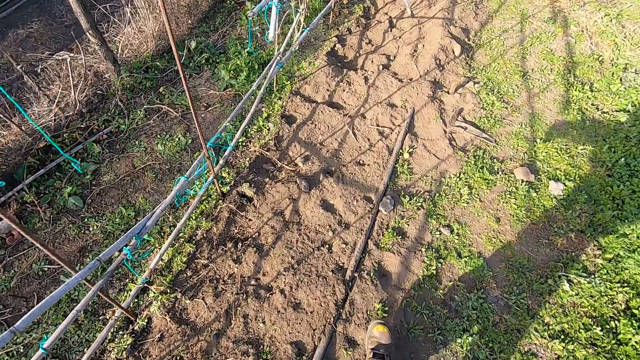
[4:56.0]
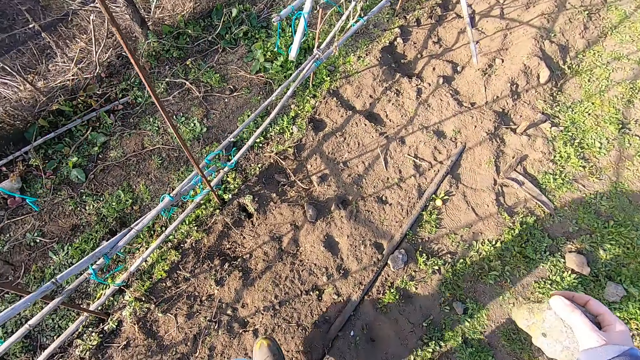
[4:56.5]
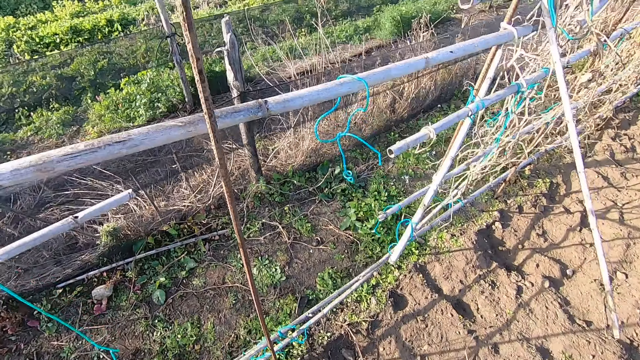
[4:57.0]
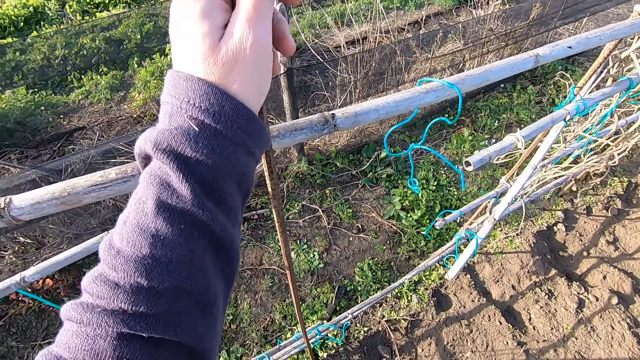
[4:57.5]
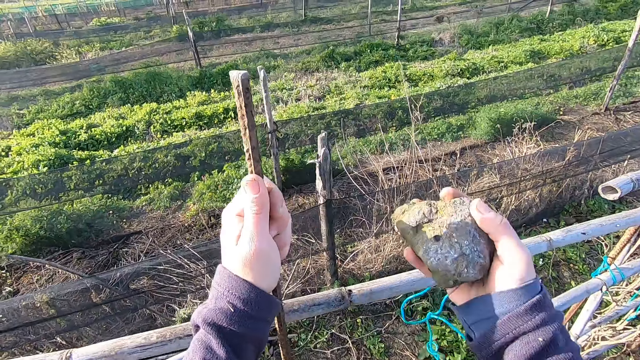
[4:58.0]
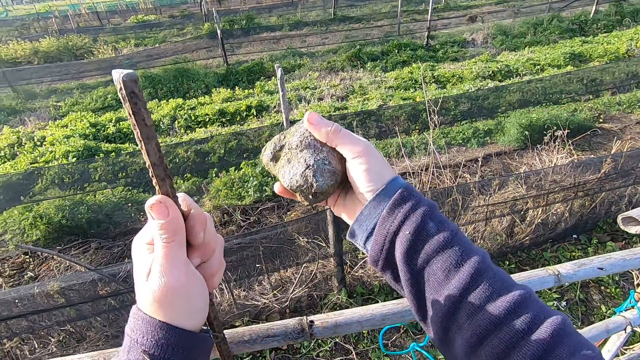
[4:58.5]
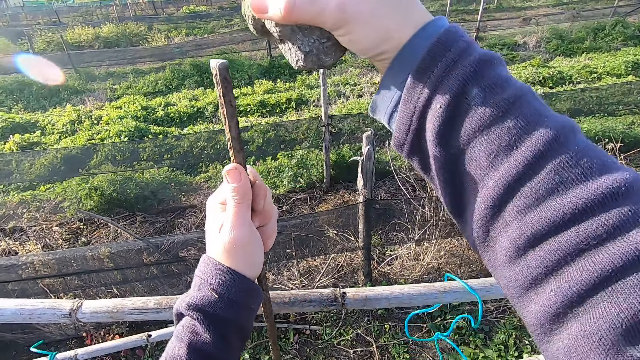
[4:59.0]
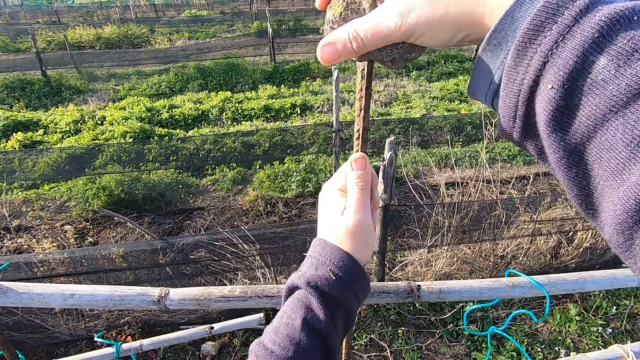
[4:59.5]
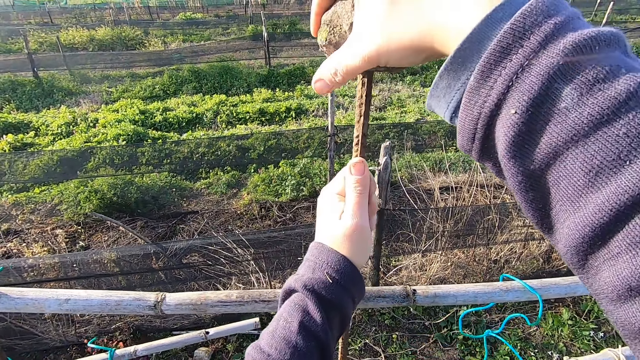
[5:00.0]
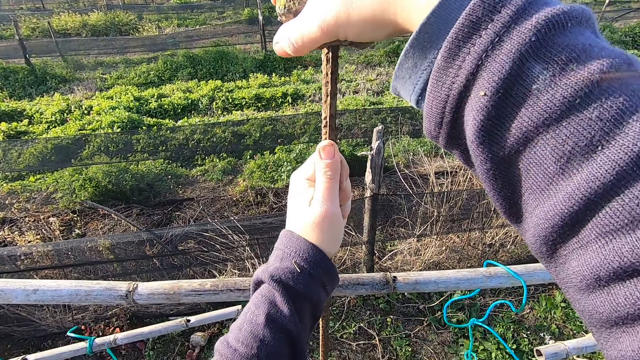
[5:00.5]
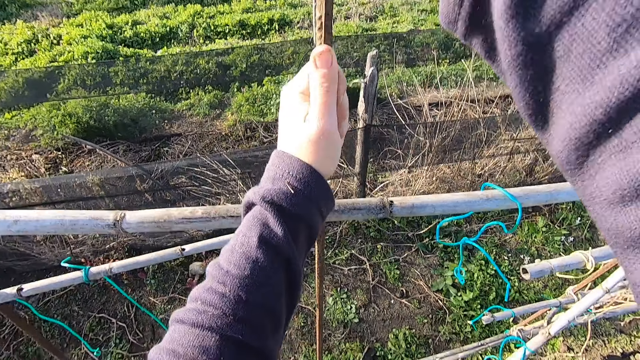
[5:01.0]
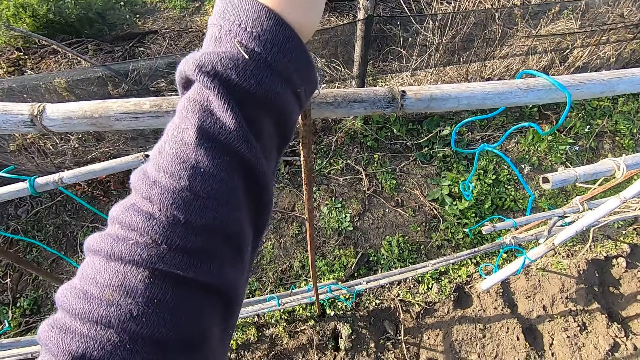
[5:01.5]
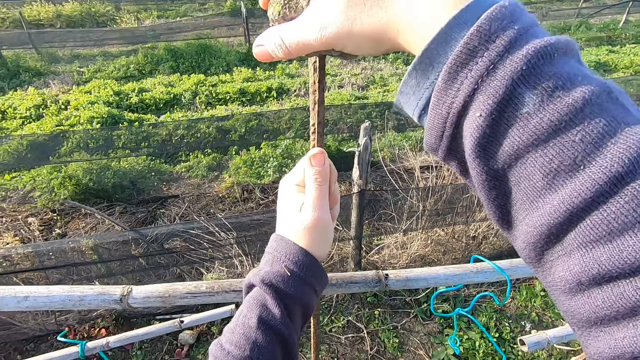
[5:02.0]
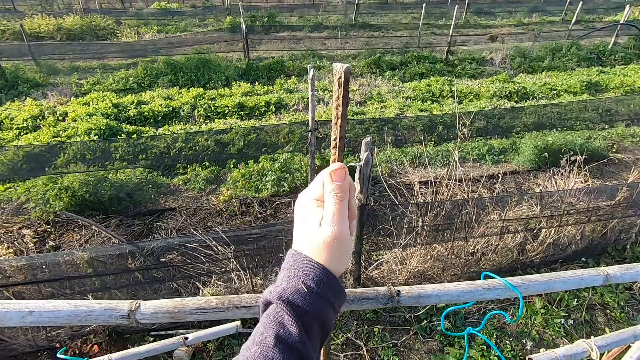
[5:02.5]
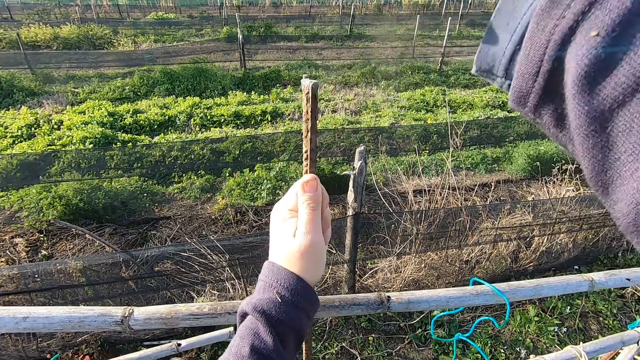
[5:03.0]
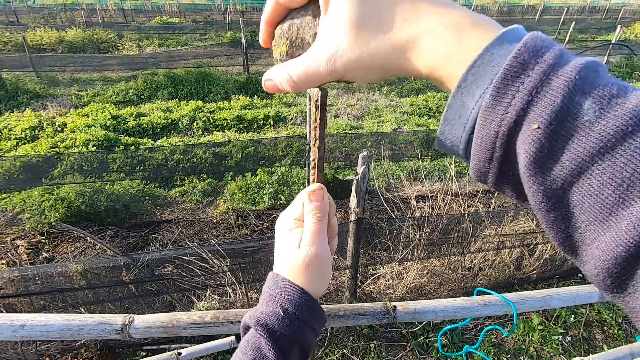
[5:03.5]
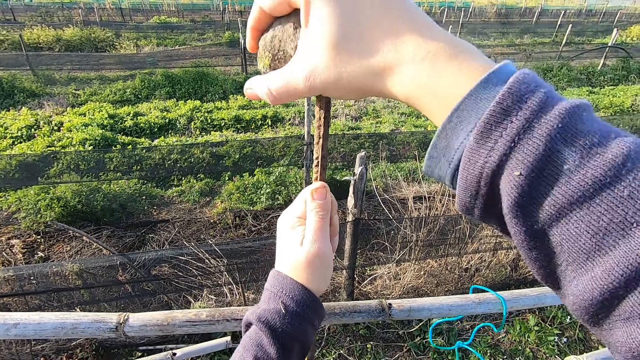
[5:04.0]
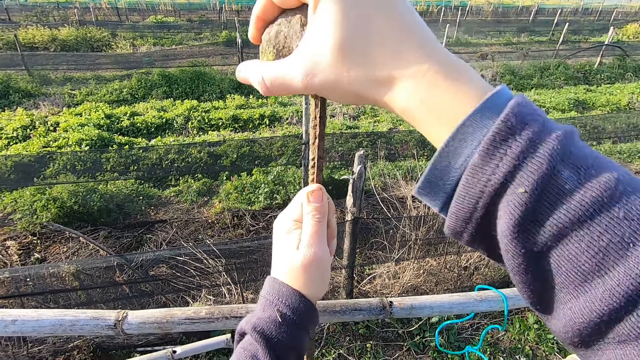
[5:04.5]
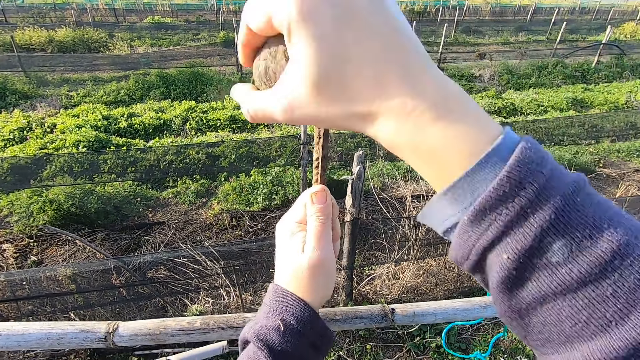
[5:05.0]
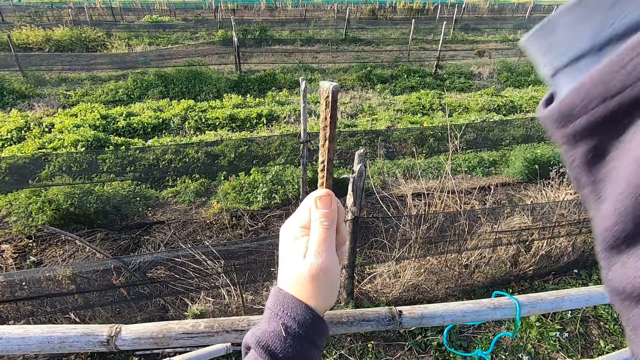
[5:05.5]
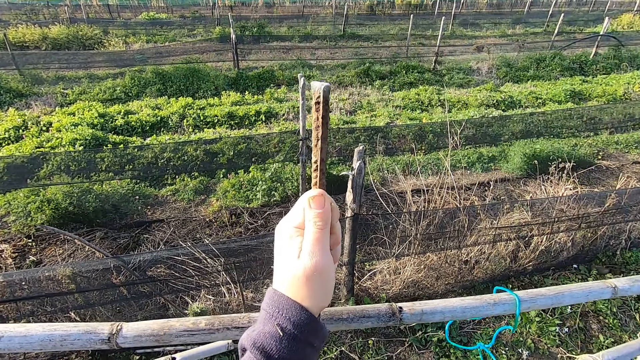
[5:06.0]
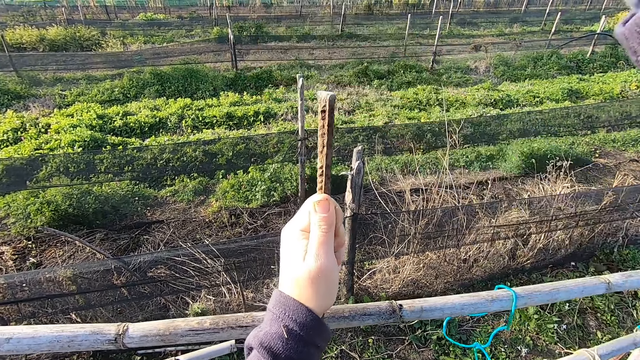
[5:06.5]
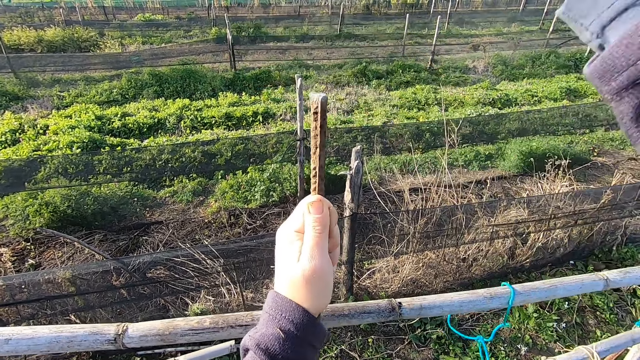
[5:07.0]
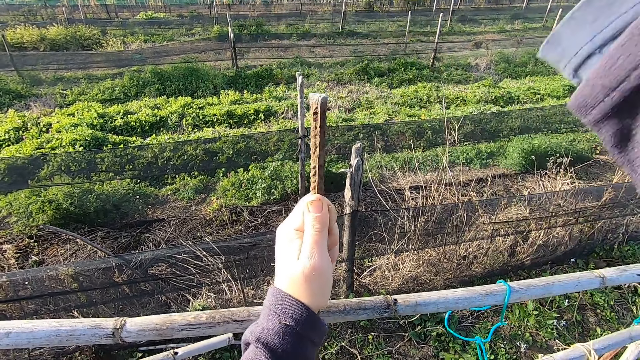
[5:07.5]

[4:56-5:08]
The camera wearer holds an iron rod or pole with the left hand. They hit the pole with a stone.

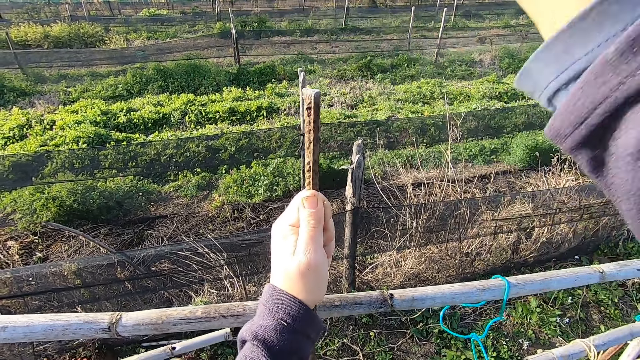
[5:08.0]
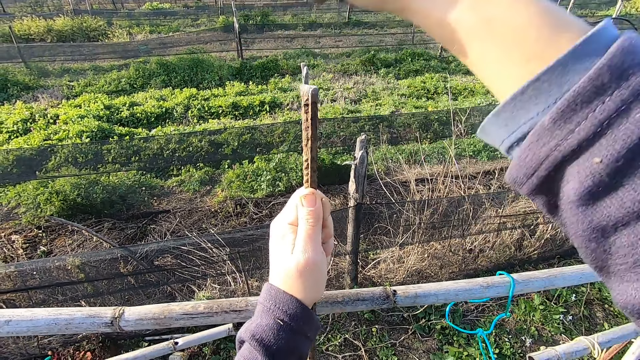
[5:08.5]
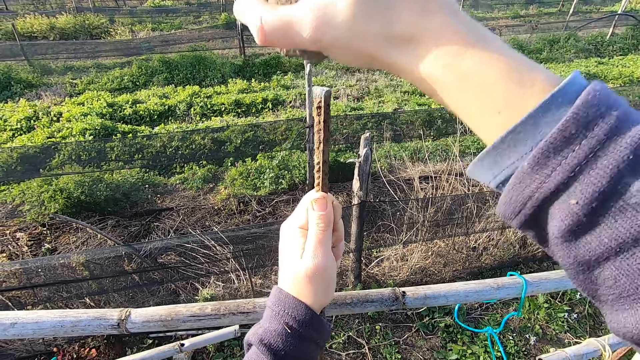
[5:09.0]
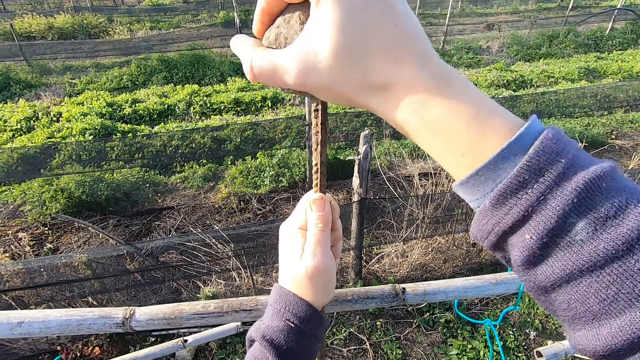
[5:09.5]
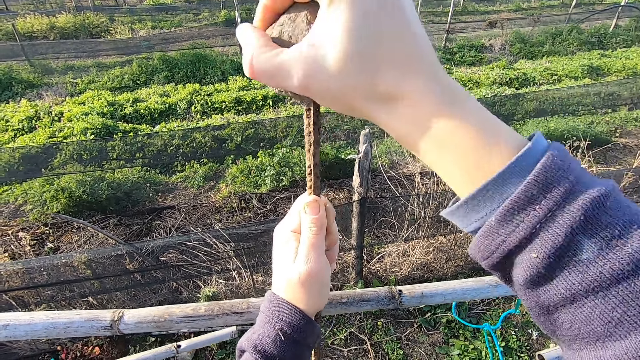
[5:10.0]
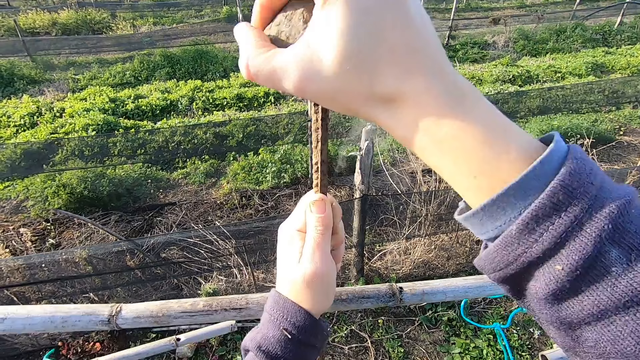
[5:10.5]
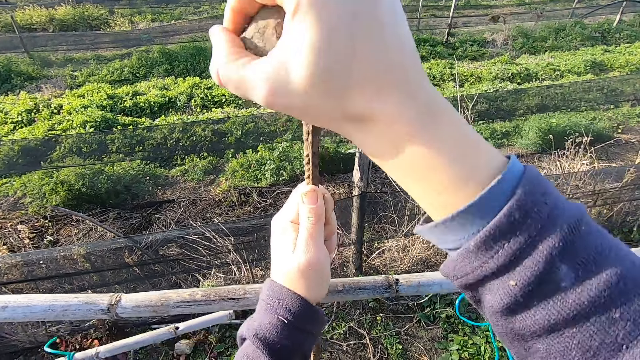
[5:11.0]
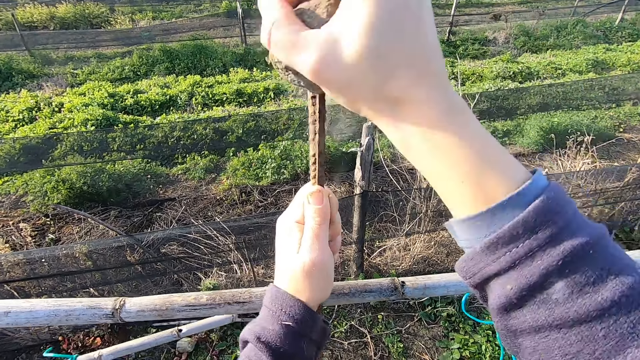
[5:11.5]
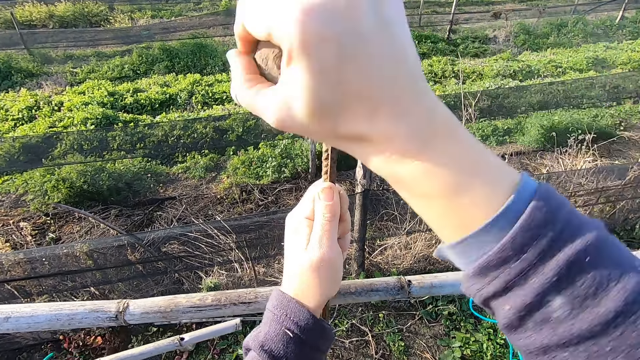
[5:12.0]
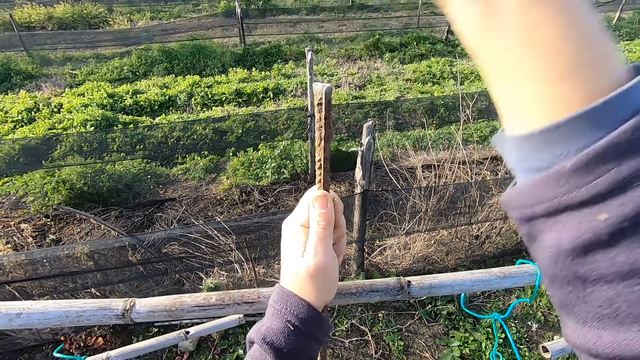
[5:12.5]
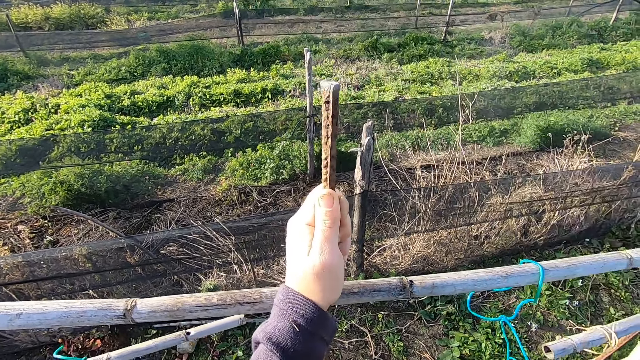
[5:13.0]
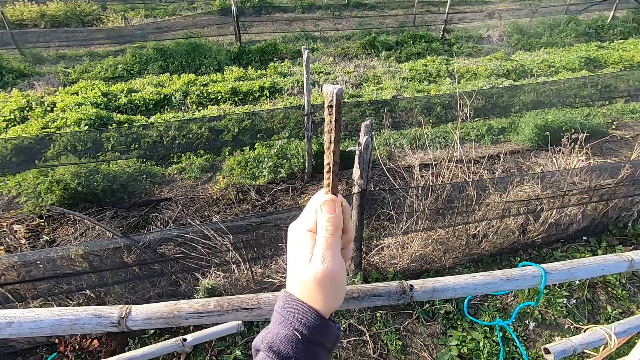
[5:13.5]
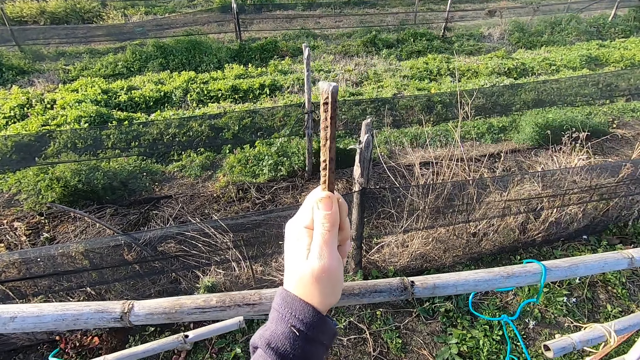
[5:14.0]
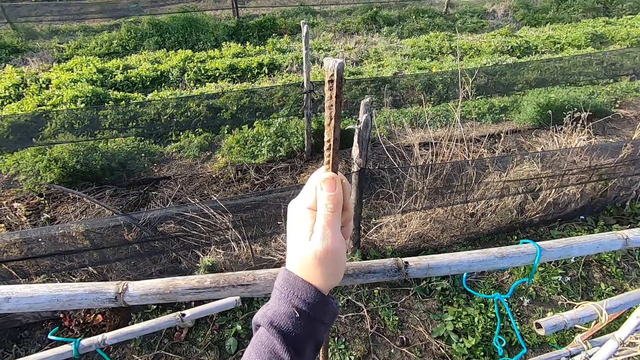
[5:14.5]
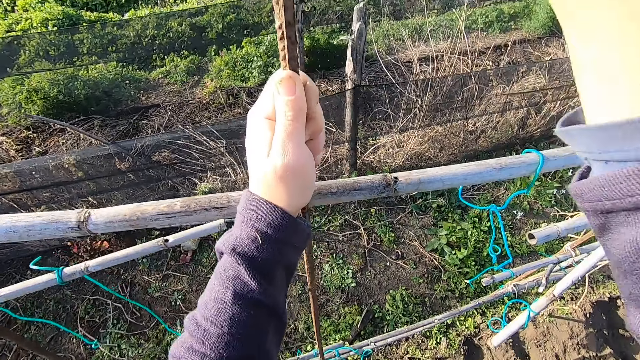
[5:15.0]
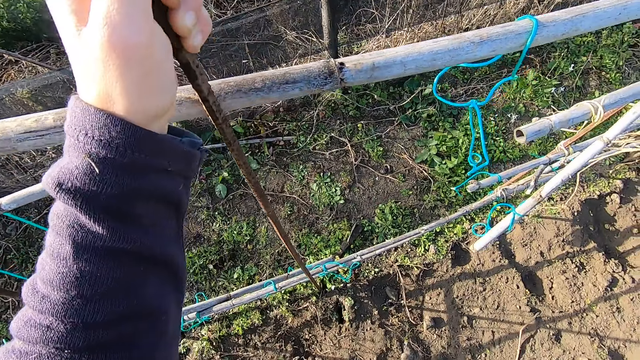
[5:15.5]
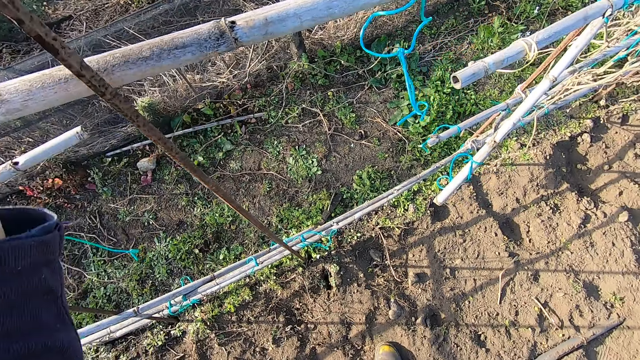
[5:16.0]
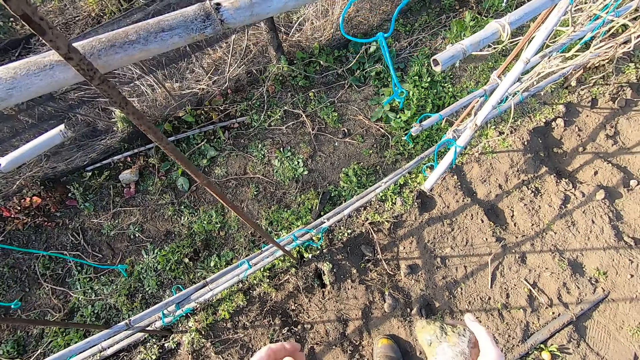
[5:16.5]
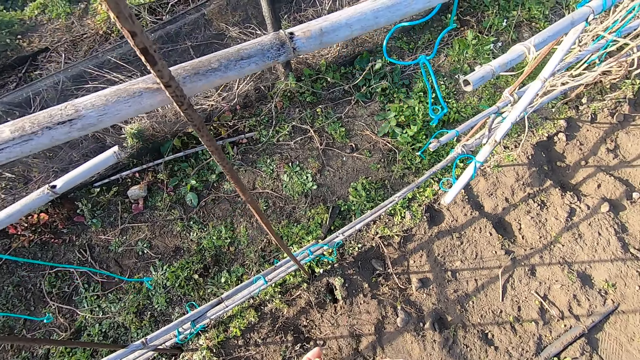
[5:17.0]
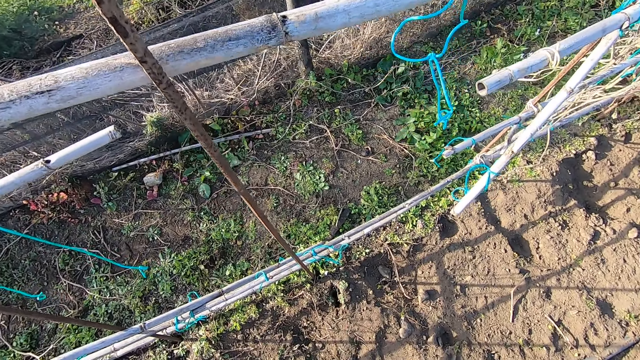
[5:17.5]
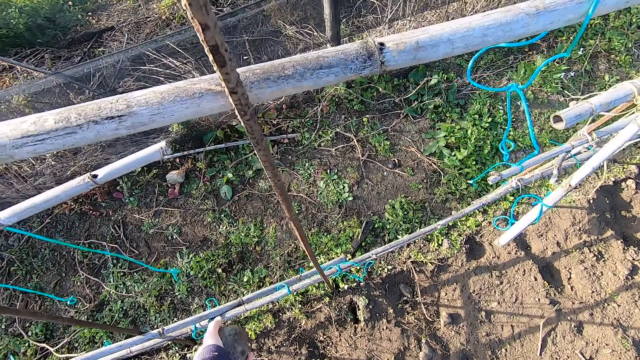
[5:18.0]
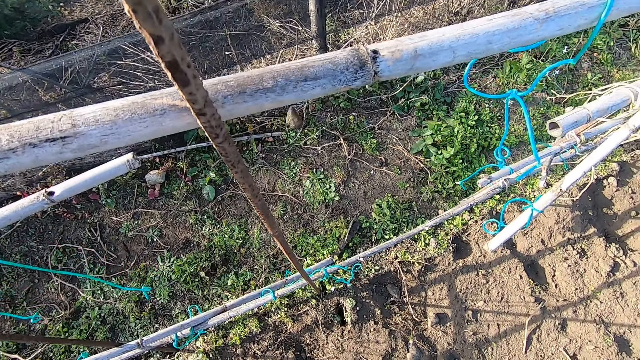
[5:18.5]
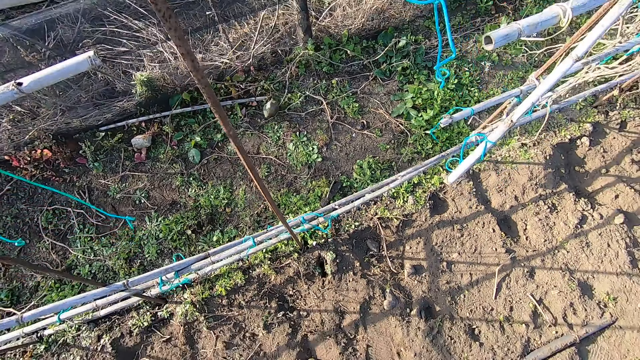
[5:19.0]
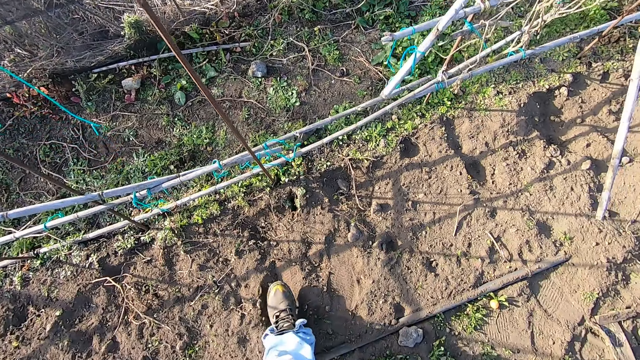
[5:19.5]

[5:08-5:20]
The camera wearer hits the iron rod with the stone in the right hand. They pass the stone from the left to the right hand. They drop the stone with the left hand. They throw the stone.
